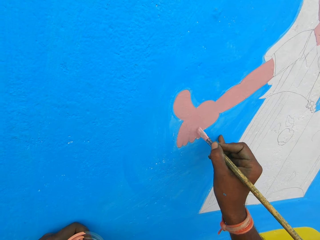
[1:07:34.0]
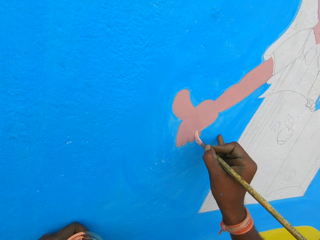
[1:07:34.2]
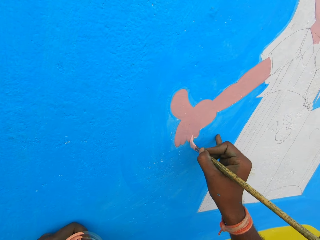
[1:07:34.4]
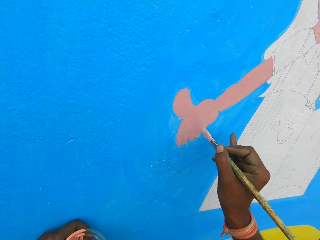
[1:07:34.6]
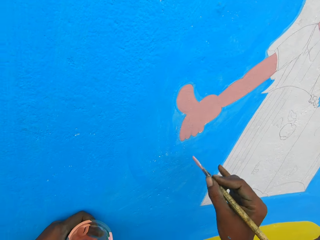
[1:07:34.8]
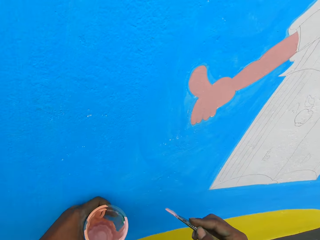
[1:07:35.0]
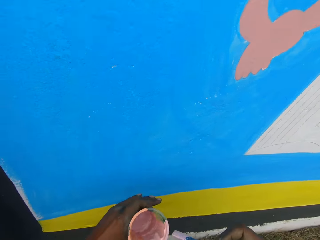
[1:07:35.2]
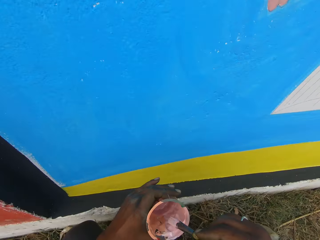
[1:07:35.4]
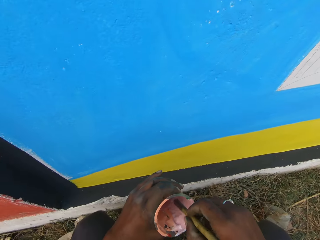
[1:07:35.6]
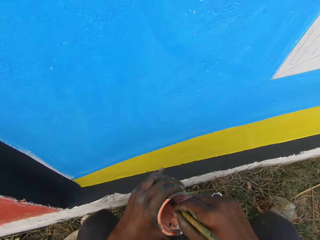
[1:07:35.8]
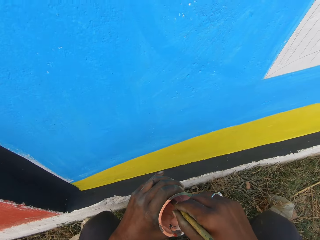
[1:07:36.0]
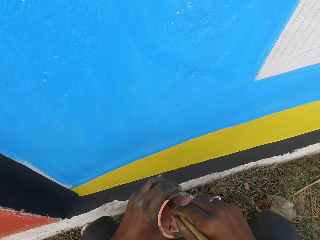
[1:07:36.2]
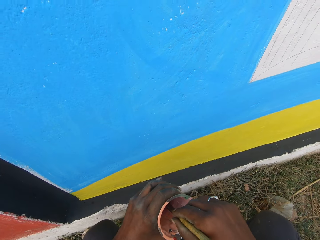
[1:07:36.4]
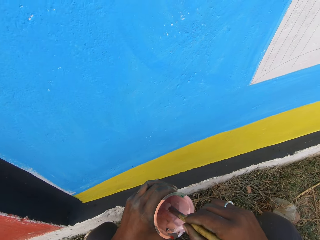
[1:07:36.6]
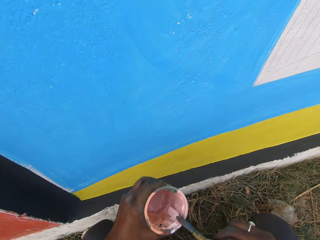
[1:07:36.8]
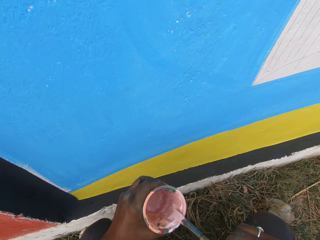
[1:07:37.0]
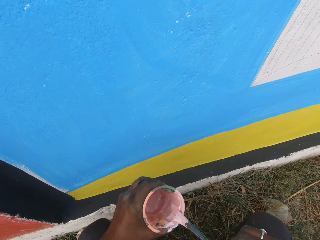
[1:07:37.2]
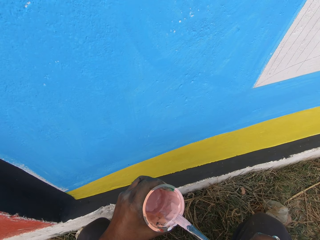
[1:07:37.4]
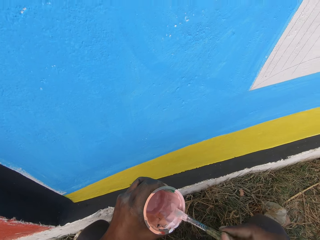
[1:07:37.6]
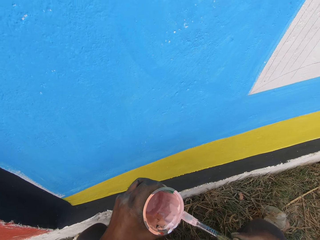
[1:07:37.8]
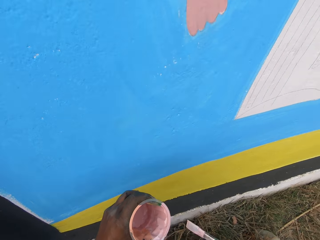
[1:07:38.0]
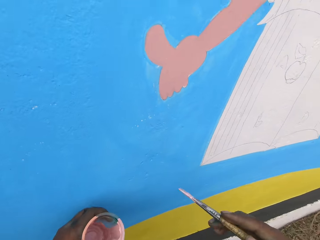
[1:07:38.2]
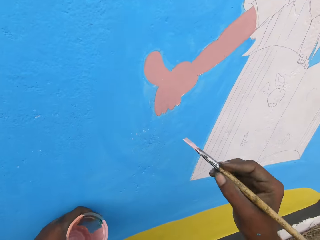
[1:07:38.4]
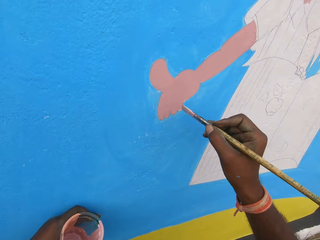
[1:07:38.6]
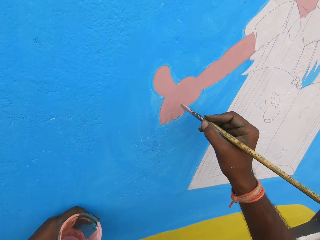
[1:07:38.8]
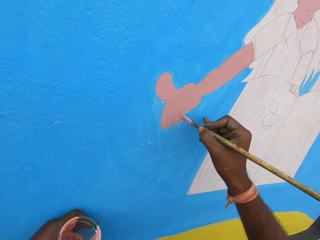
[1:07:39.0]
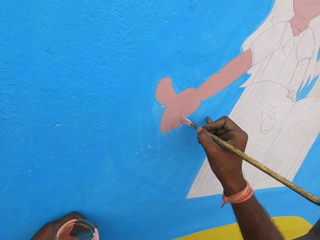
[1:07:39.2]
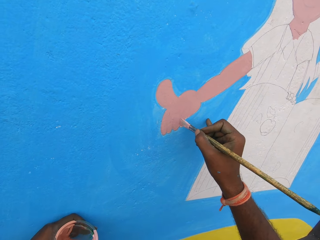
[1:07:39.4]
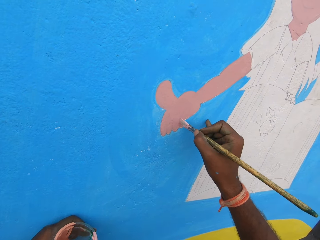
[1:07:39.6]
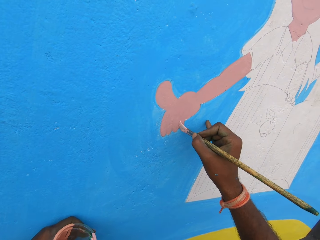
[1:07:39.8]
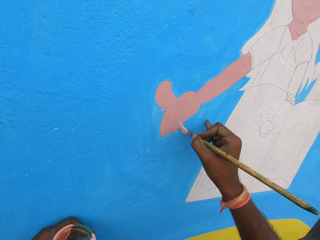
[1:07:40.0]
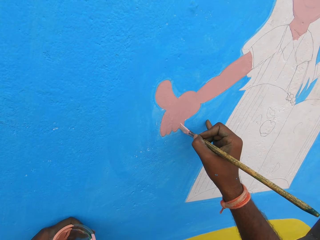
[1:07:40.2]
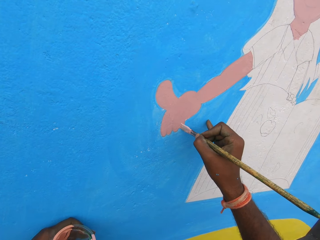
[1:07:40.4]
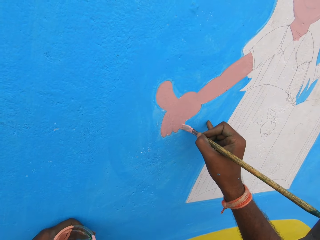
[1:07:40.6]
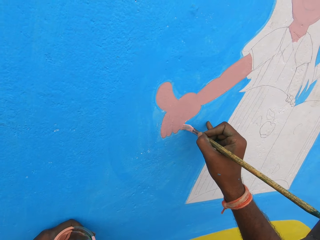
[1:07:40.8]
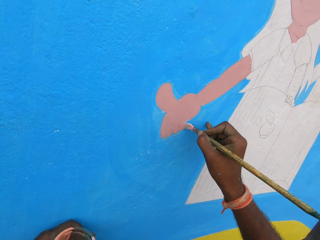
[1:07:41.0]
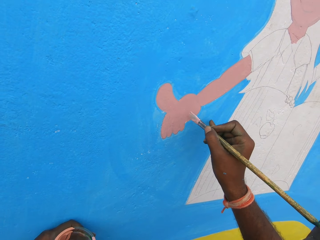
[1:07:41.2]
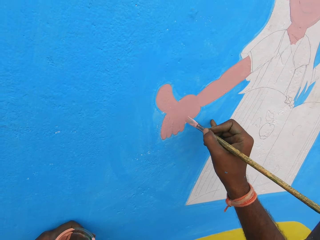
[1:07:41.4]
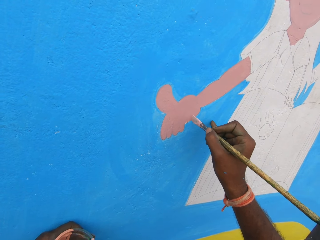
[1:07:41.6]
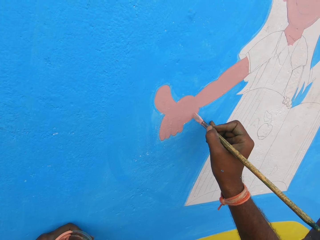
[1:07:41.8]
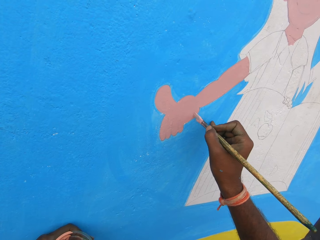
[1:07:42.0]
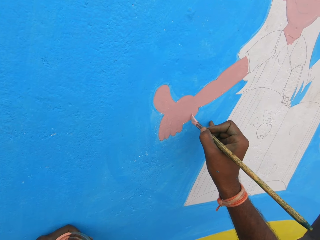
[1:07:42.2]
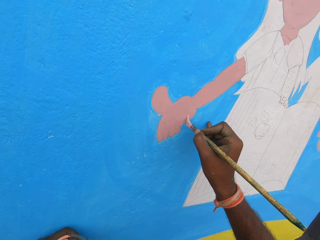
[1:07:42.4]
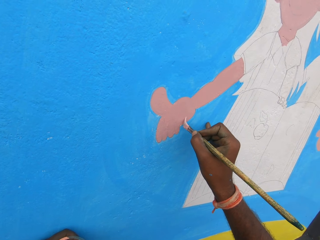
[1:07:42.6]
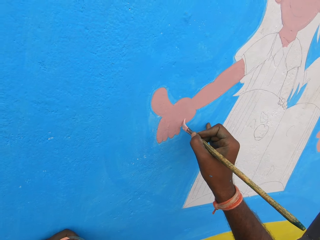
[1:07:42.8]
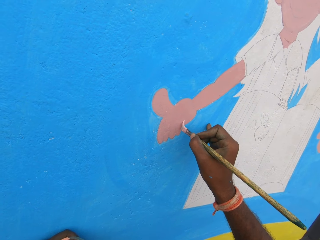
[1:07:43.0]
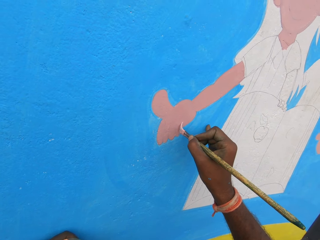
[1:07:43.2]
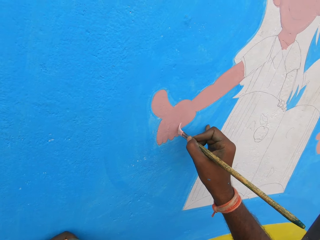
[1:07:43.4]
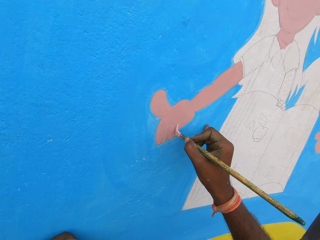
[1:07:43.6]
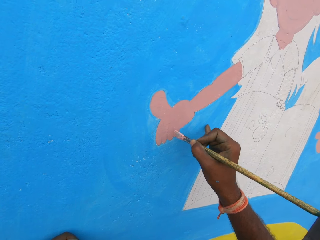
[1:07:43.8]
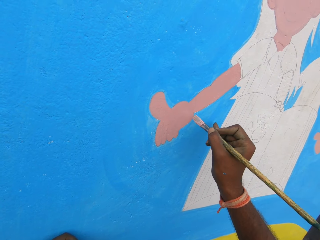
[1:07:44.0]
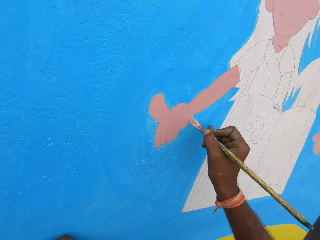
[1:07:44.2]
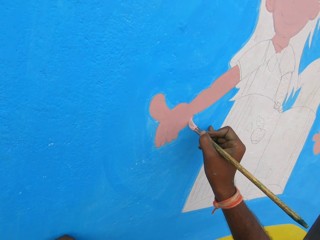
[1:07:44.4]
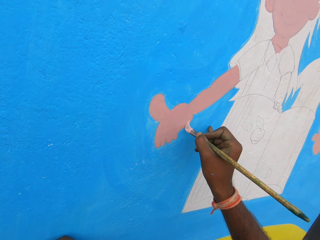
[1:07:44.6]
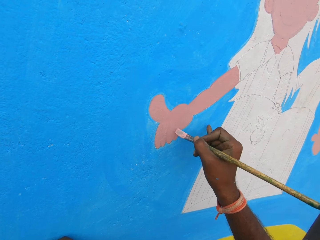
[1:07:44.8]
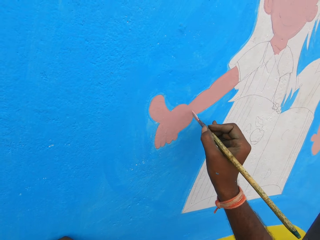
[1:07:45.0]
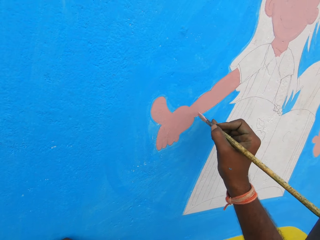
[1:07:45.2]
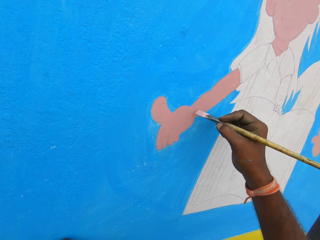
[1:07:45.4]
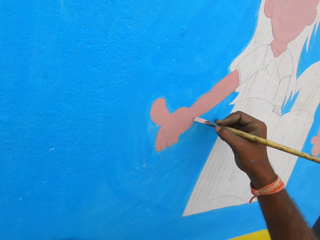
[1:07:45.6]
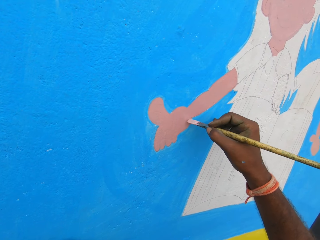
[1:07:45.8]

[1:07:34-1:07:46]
The camera wearer dips the painting brush into the paint bowl in his left hand. He rubs the painting brush on the edge of the paint bowl. He holds the paint bowl with his left hand on the wall. He puts his finger of his right hand on the wall. He paints on the wall with the painting brush in his right hand.

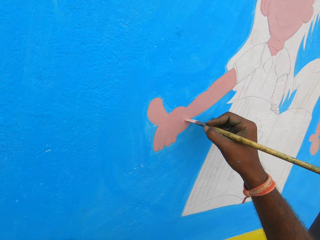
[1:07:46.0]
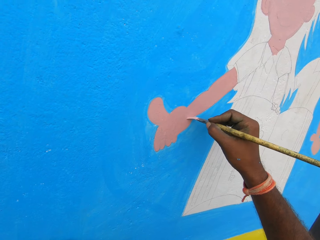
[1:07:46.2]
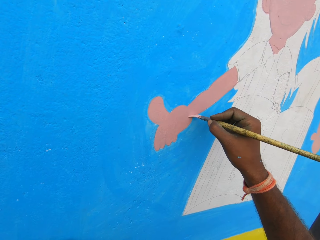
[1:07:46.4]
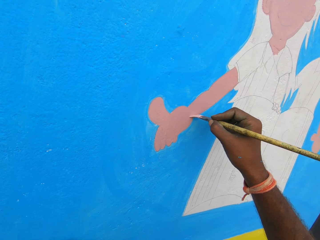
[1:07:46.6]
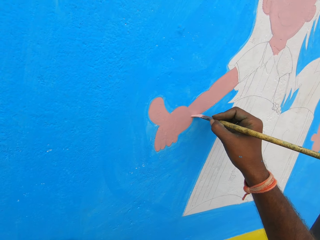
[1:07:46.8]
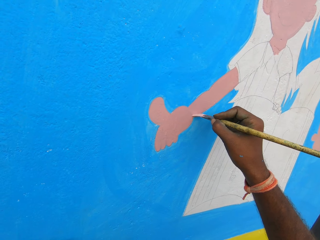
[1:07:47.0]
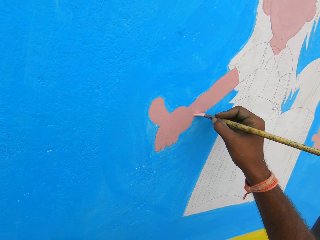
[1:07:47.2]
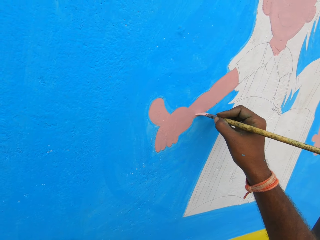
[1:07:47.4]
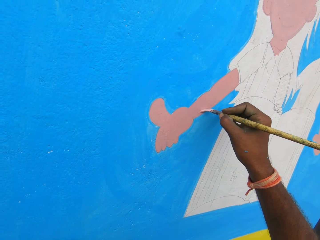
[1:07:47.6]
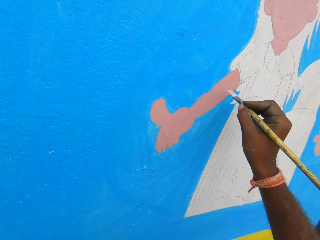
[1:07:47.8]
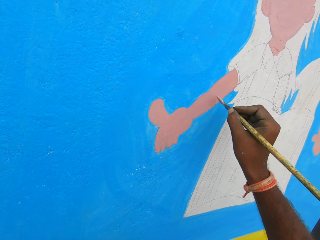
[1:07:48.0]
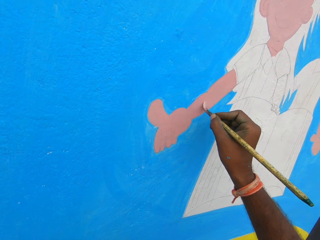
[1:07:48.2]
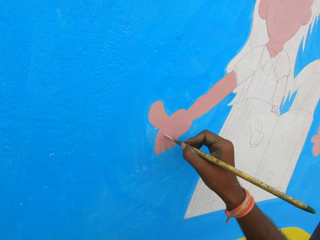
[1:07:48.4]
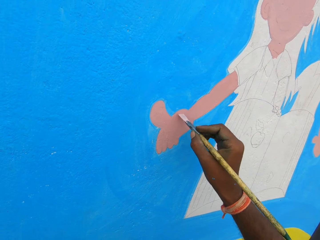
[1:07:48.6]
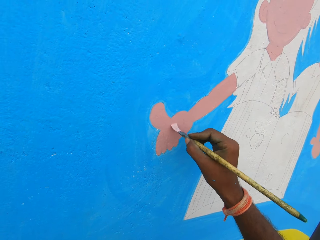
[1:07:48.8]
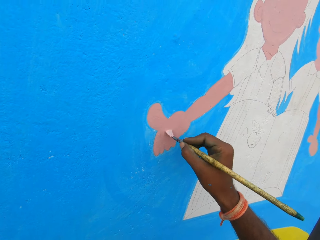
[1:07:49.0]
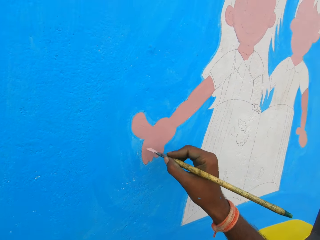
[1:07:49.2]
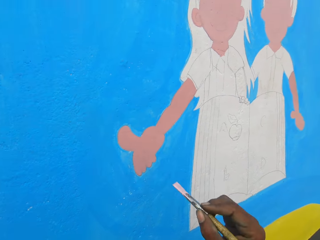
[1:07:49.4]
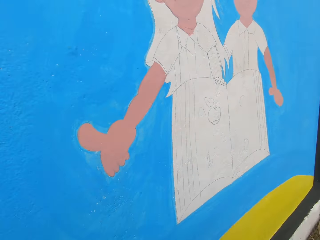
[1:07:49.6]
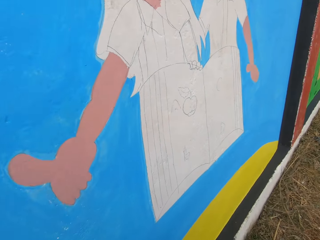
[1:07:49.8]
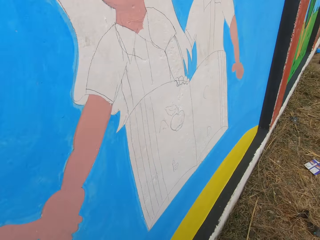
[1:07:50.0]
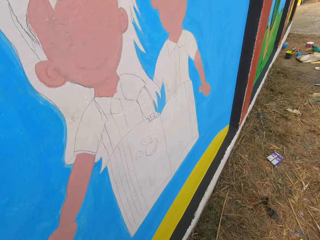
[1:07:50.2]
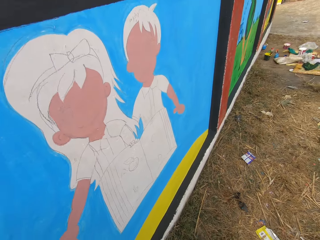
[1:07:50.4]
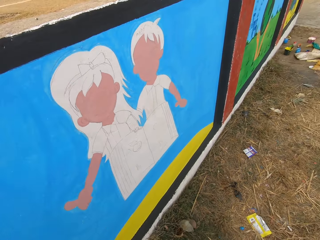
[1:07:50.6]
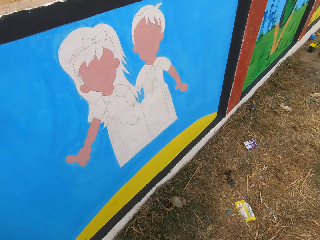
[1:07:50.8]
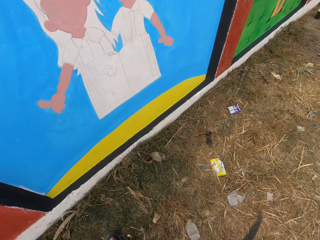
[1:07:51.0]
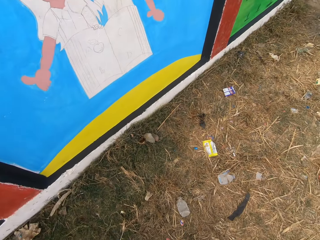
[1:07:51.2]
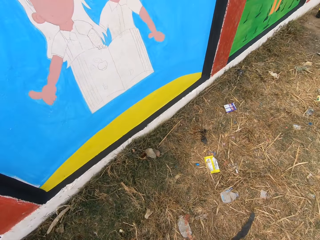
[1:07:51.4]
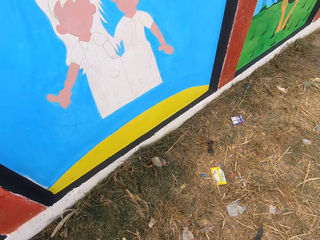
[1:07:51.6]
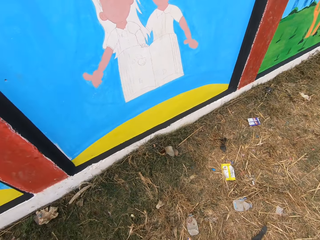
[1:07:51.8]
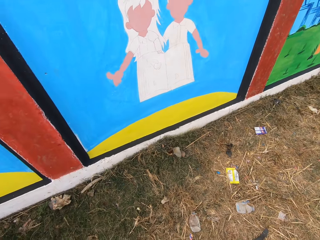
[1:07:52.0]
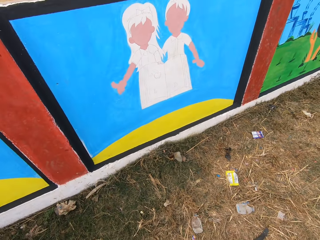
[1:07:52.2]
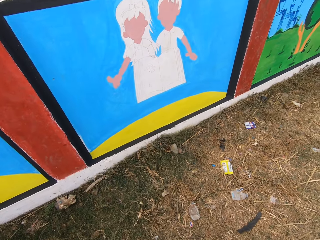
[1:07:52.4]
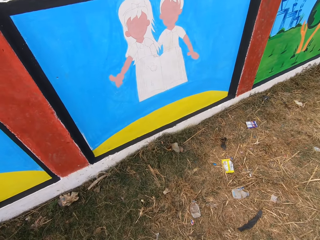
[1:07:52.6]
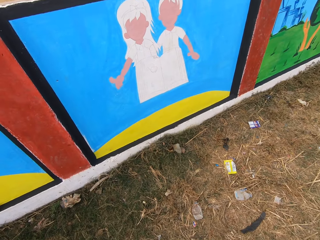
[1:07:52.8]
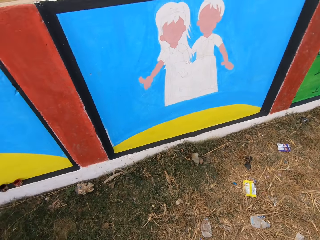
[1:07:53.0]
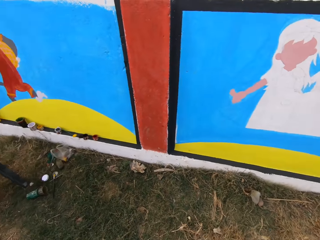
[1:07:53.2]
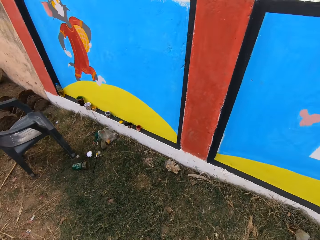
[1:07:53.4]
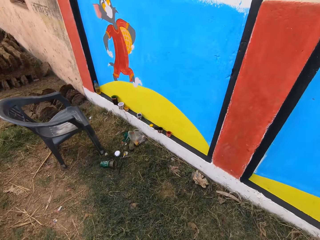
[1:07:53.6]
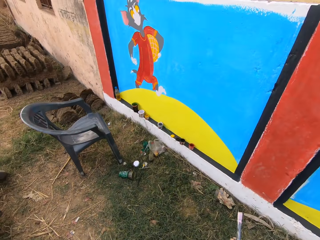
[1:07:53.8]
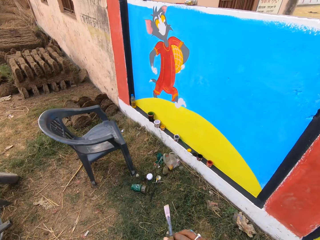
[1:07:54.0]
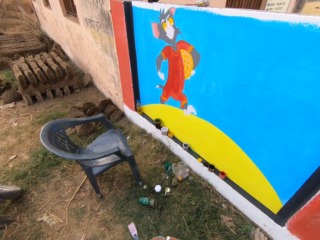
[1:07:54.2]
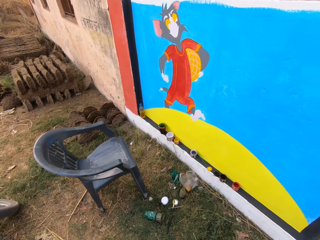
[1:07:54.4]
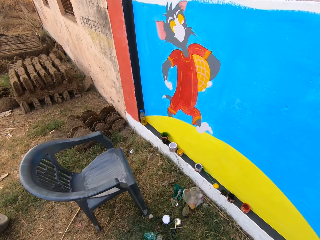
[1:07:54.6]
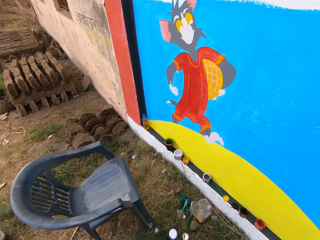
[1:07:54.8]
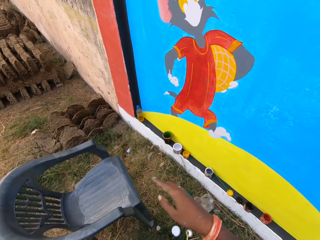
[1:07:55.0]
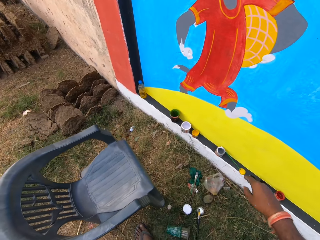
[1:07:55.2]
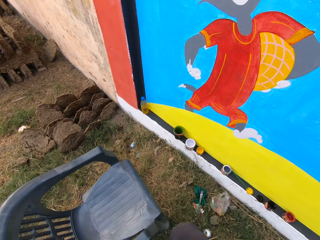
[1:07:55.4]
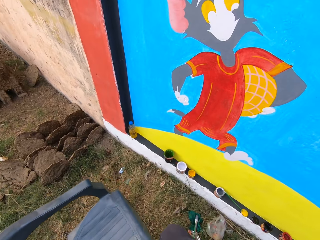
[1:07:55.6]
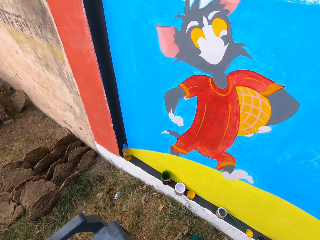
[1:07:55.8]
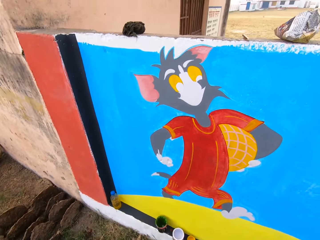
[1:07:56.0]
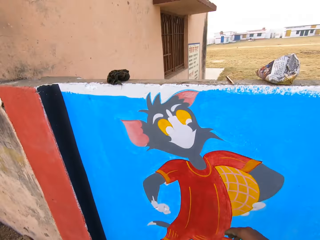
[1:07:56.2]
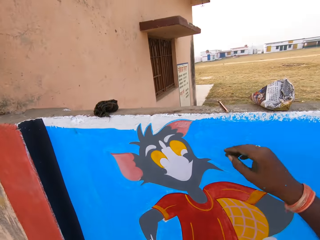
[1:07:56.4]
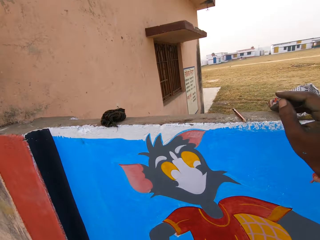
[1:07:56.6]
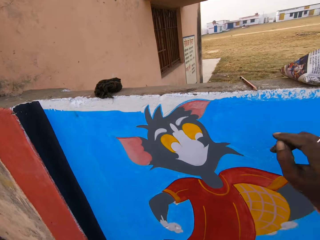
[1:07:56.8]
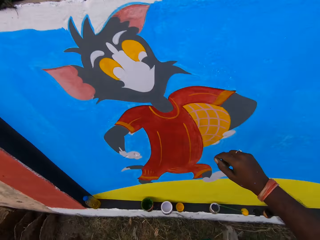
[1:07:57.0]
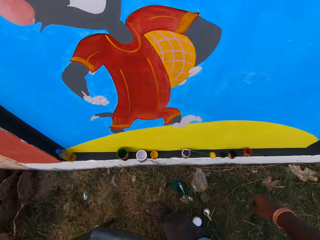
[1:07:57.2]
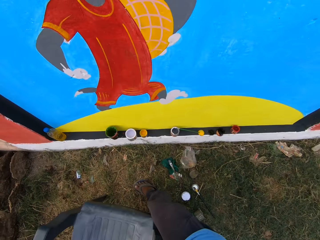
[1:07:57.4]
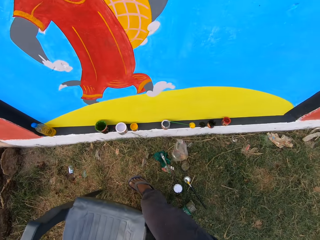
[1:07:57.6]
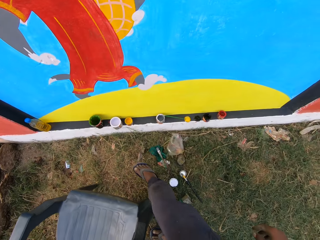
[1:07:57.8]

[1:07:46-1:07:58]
The camera wearer looks around the field. He moves toward a grey chair. He lifts his right hand toward the pencil on the wall.
